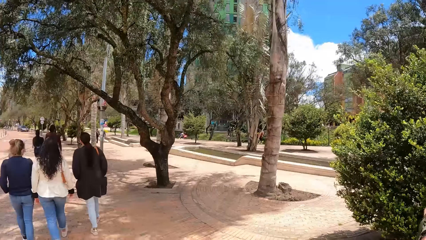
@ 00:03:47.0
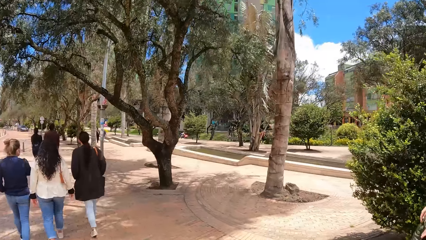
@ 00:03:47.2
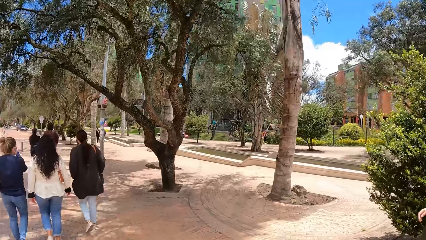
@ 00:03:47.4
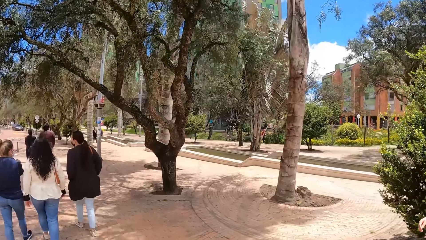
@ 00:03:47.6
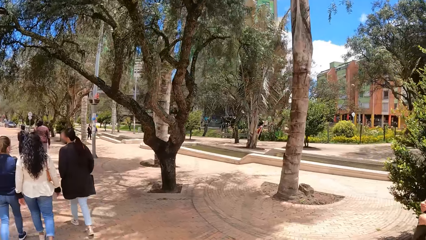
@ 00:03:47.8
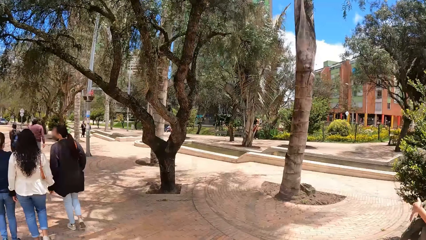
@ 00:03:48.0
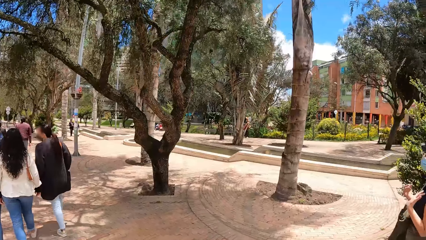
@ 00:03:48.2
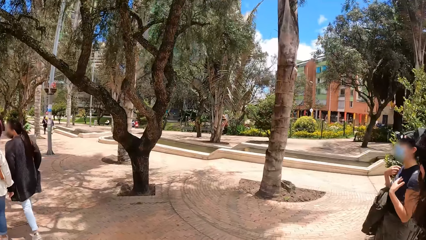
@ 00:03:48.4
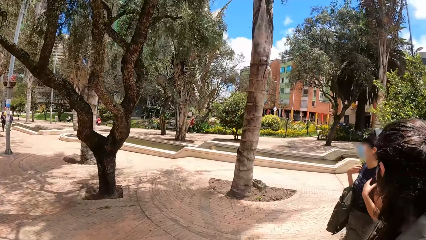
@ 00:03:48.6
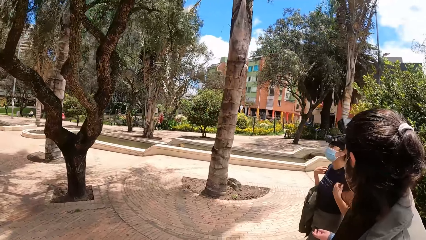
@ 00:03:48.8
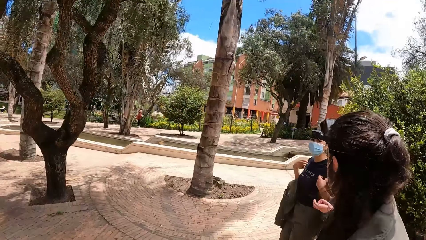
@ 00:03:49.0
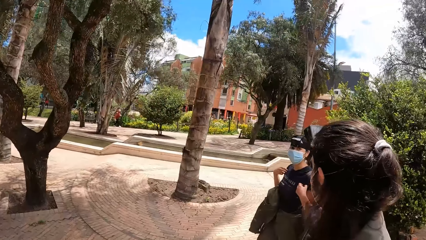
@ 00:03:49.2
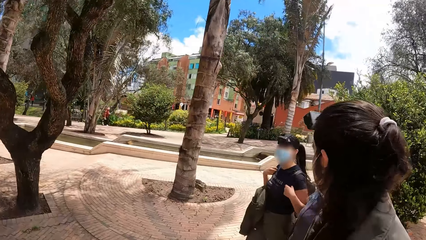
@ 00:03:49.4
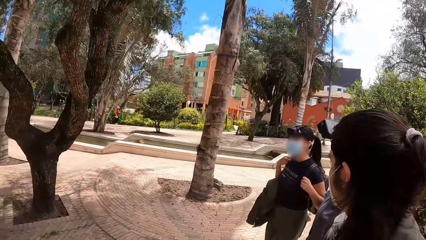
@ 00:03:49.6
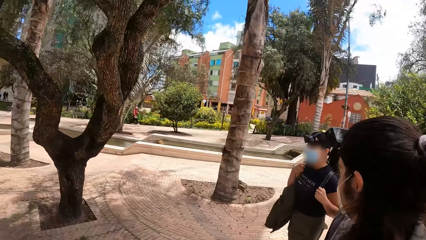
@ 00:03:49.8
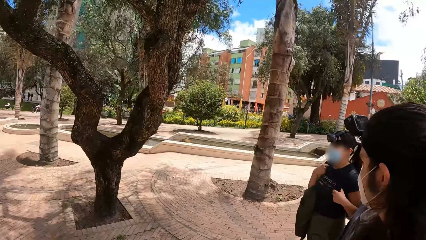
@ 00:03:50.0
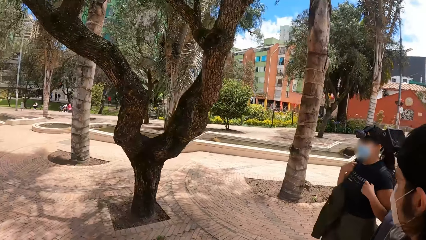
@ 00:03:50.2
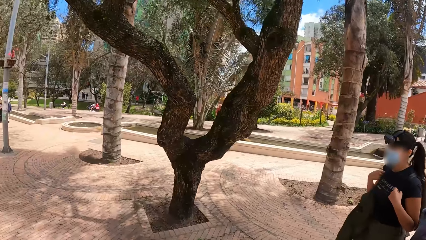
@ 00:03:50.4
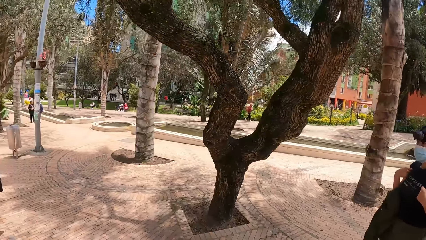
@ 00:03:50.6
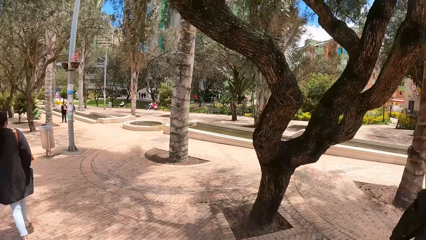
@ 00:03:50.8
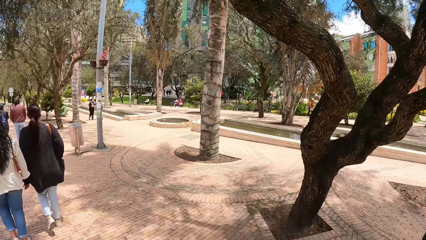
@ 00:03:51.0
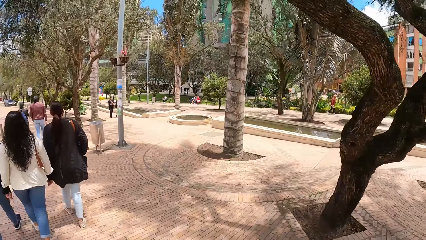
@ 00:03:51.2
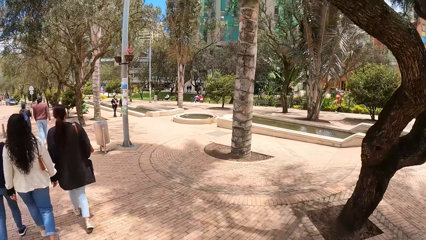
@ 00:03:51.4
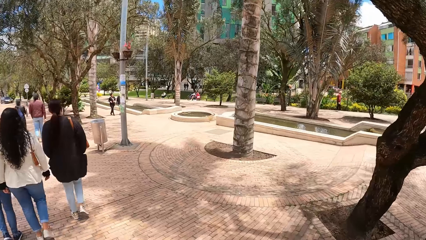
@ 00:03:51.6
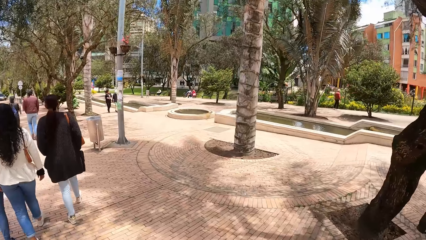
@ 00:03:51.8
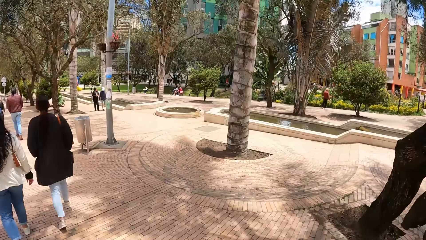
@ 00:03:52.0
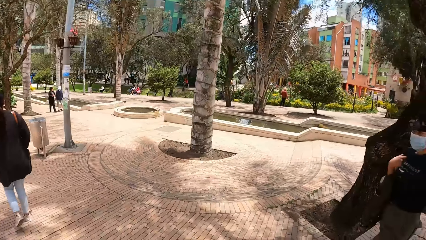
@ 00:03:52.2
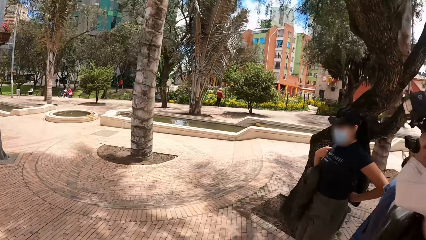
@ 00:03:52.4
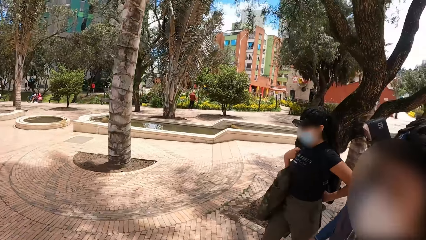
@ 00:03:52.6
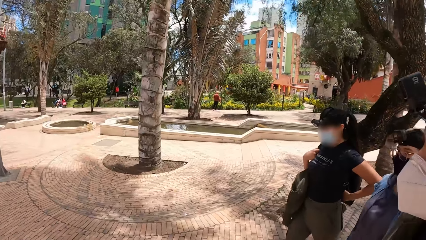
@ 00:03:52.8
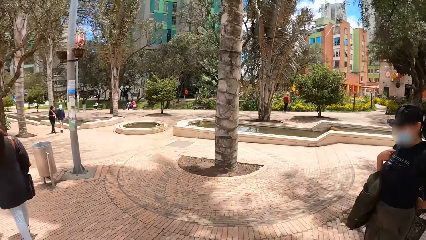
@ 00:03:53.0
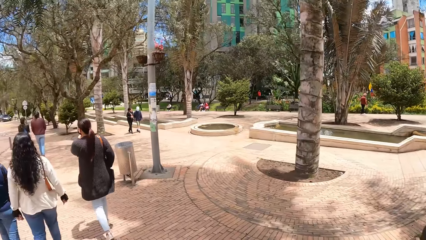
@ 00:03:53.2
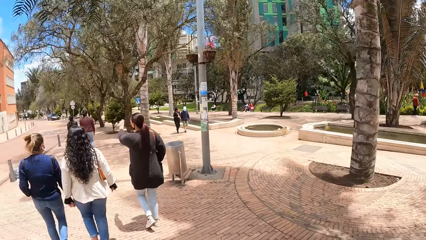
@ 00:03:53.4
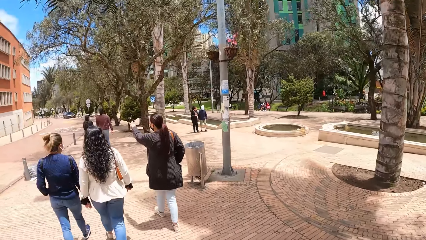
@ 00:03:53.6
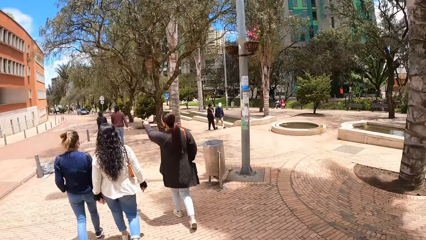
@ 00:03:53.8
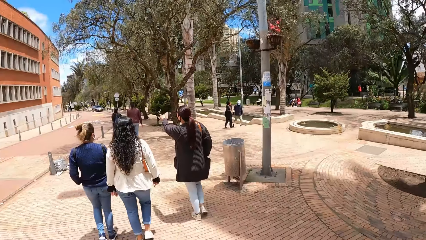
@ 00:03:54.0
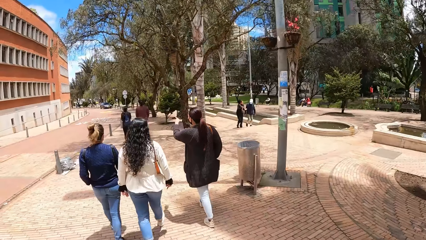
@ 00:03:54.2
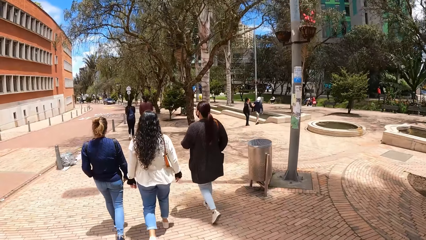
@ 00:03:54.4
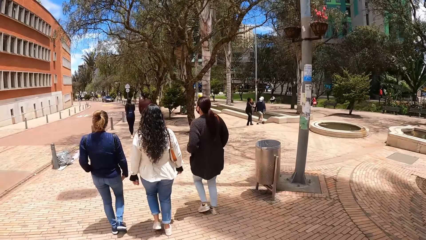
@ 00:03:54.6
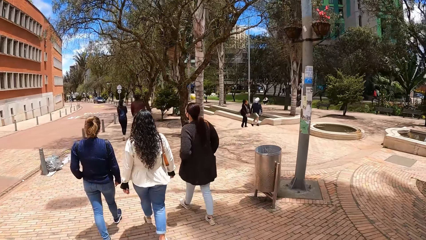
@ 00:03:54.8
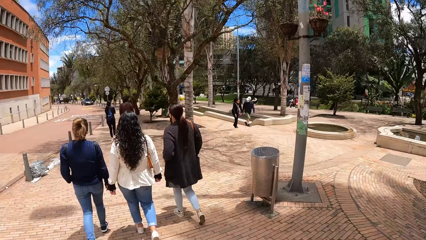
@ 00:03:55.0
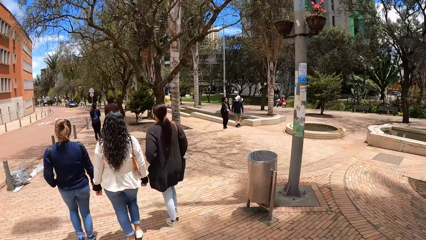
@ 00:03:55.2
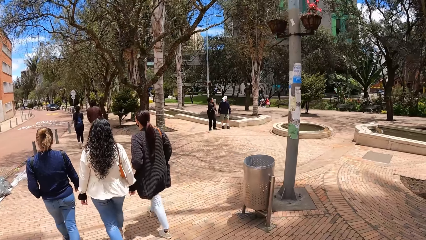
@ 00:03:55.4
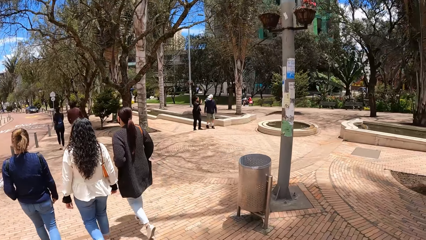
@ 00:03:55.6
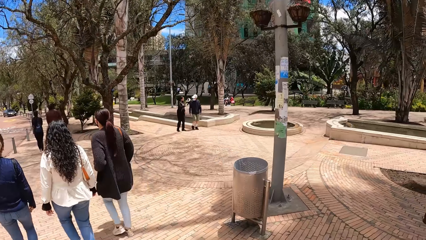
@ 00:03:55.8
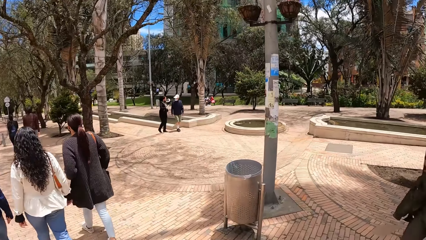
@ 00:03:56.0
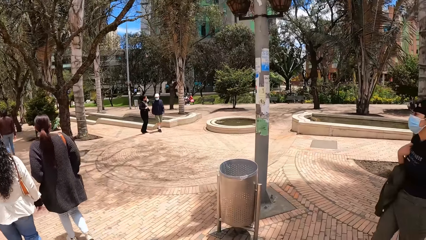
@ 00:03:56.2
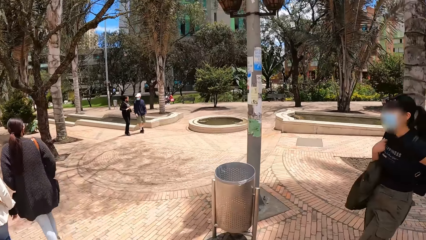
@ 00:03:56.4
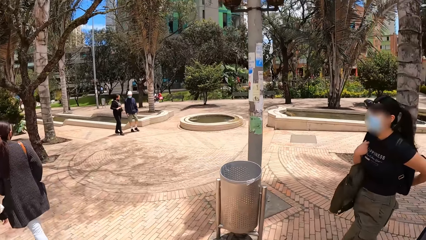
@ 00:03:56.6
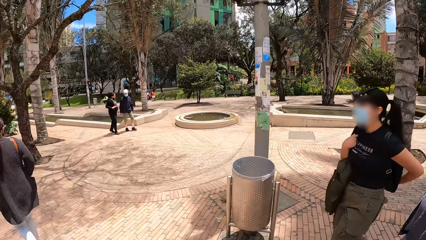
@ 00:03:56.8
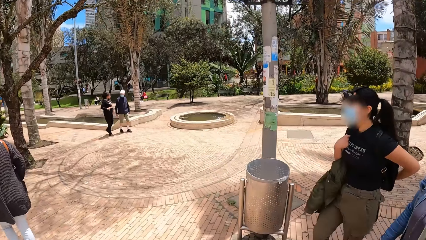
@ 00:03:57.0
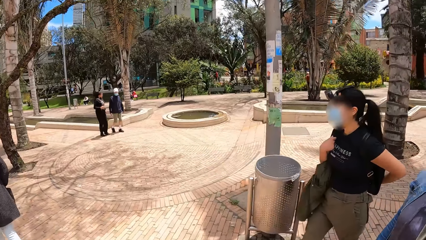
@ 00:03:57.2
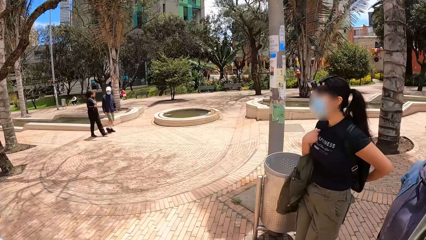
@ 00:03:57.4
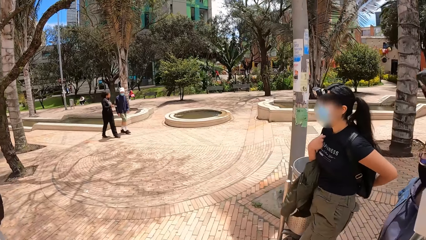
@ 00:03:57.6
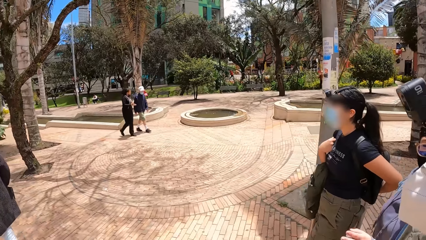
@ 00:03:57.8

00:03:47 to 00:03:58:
A woman holds the bag straps on her shoulders with her hands. The woman places her left hand on her back.

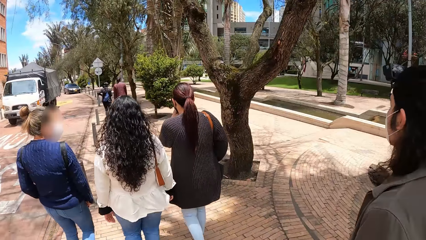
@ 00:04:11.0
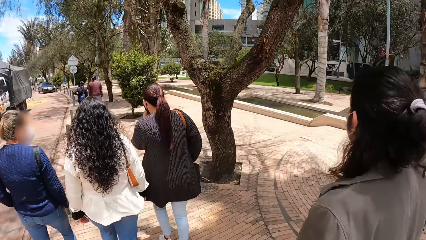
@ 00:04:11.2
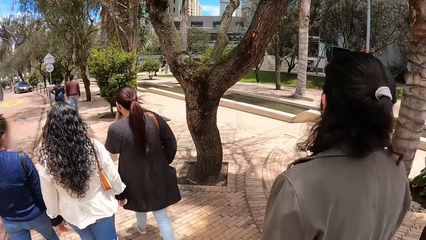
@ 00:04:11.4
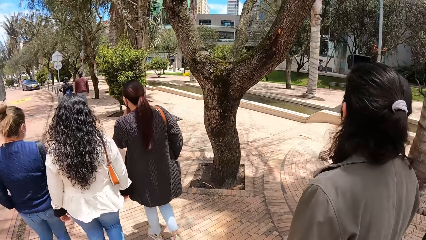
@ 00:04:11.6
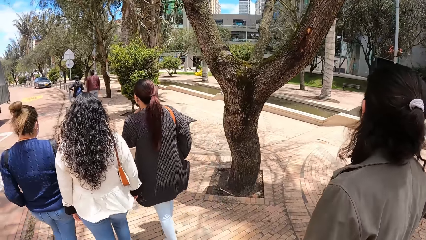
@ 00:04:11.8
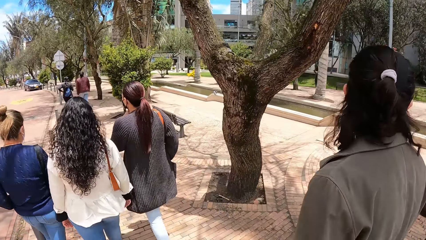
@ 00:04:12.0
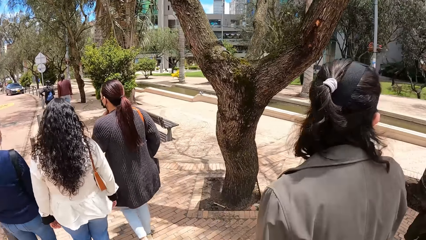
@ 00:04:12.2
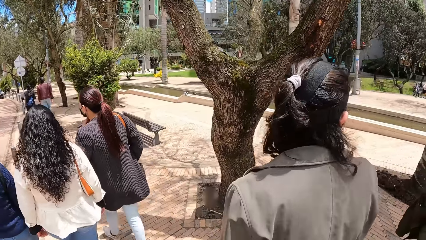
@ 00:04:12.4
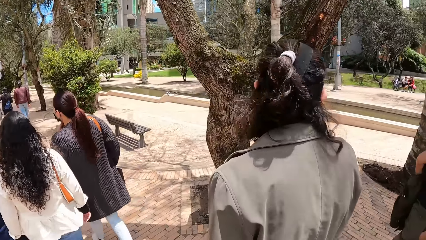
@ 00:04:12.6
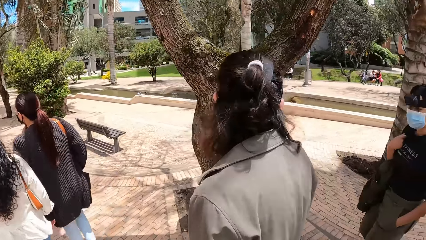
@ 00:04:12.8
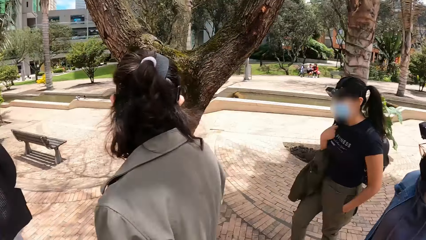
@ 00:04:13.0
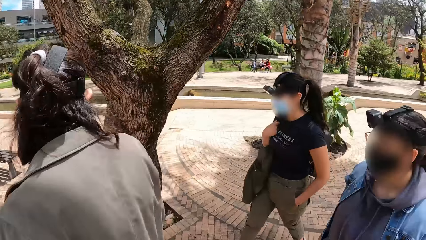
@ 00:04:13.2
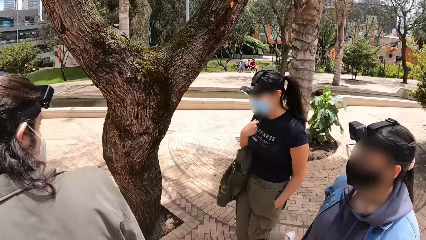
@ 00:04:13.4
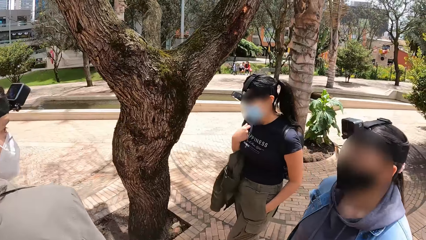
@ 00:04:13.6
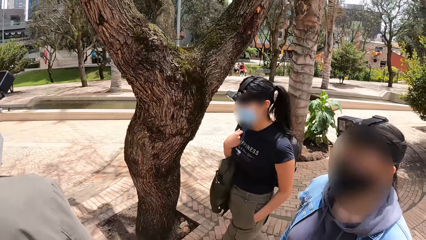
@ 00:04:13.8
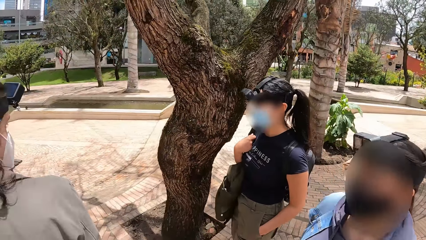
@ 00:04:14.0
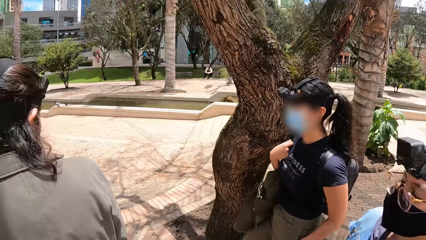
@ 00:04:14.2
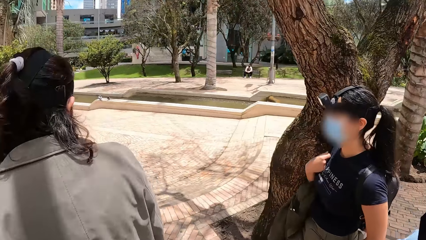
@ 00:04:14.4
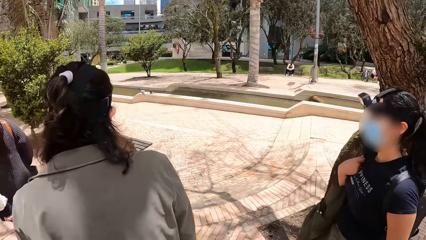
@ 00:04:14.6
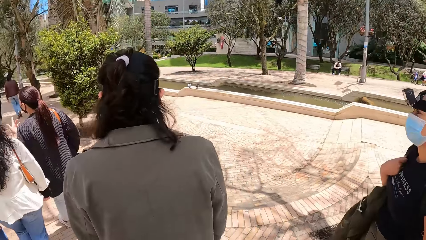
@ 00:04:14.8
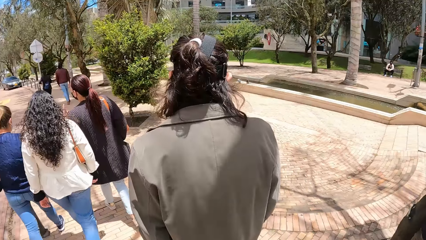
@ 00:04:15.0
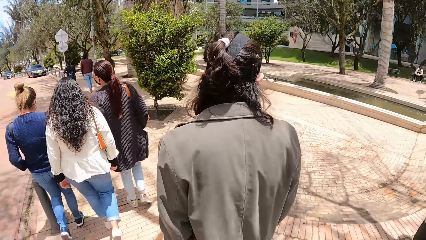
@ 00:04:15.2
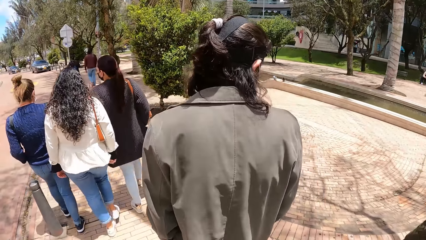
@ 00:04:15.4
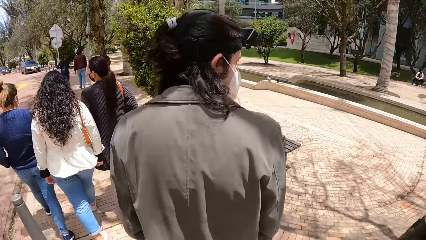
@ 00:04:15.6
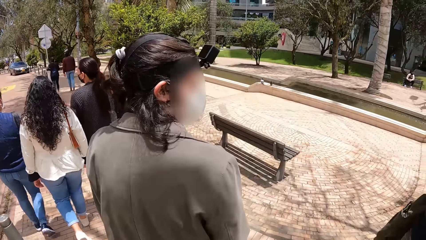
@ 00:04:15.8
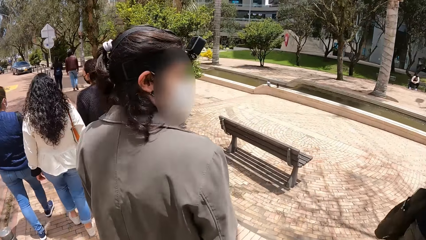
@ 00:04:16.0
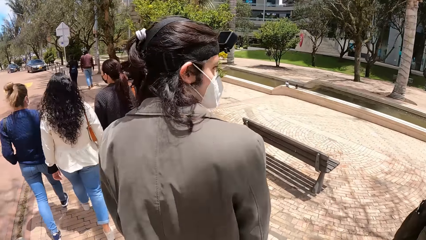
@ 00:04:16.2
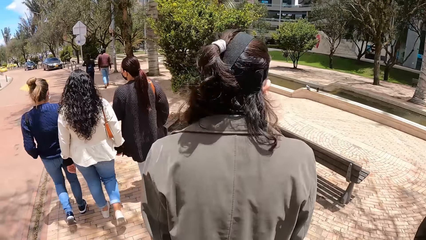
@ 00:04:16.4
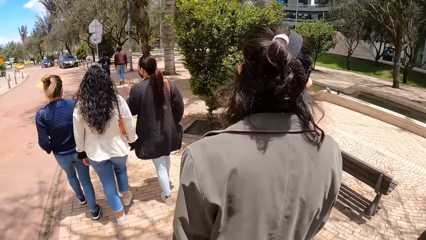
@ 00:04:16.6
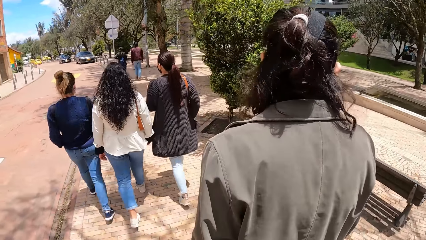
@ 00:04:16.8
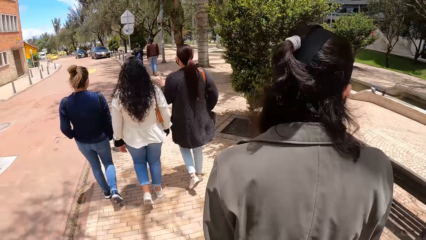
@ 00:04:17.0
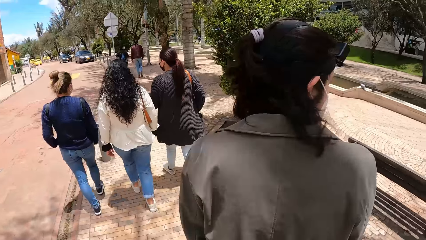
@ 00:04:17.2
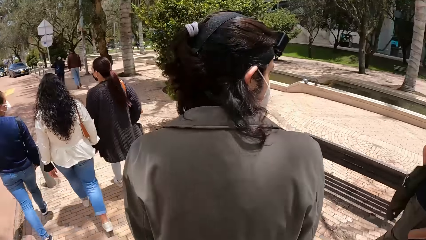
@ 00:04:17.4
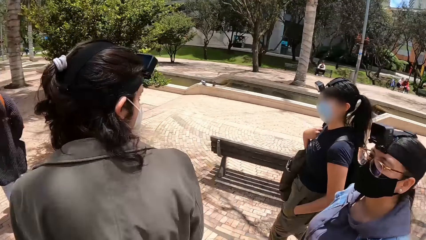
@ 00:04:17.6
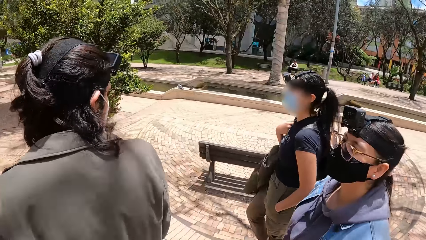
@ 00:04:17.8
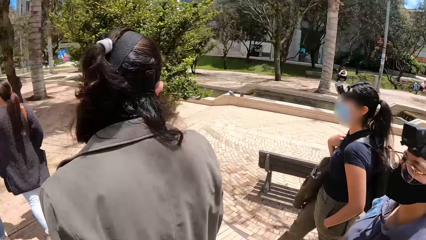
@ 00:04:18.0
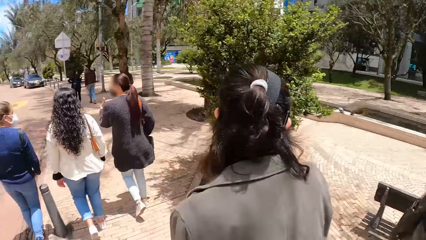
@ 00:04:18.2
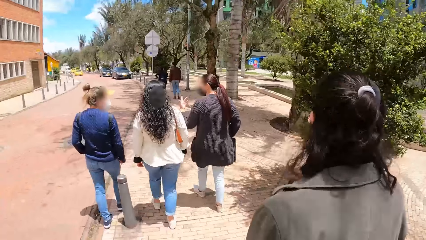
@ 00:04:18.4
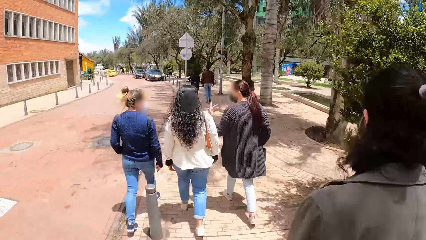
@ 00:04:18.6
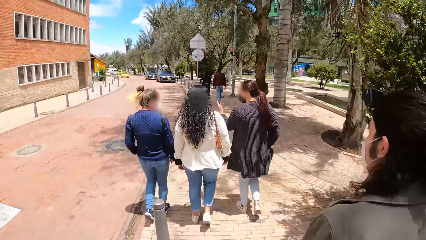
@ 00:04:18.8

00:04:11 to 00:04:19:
The woman places her left hand in her trouser pocket.
